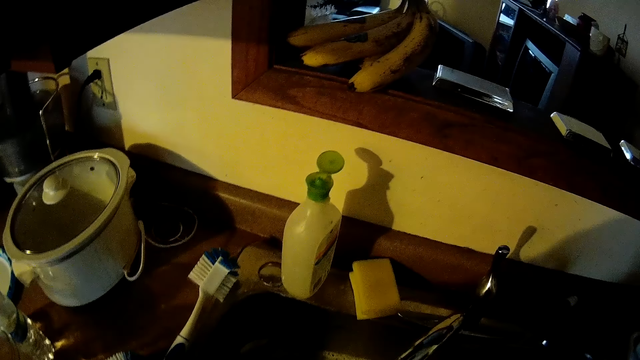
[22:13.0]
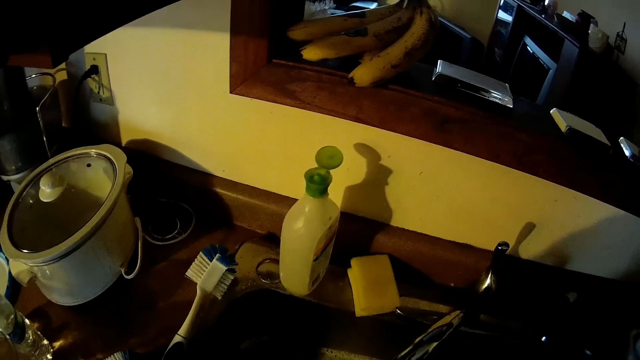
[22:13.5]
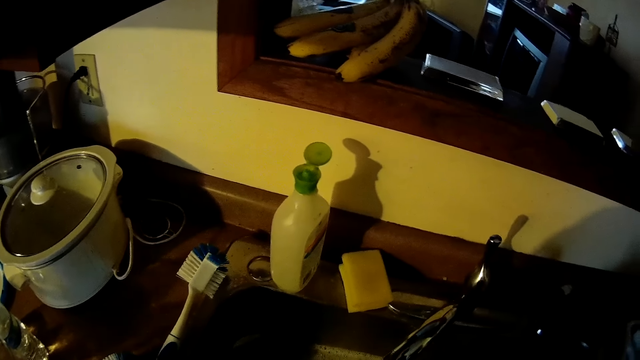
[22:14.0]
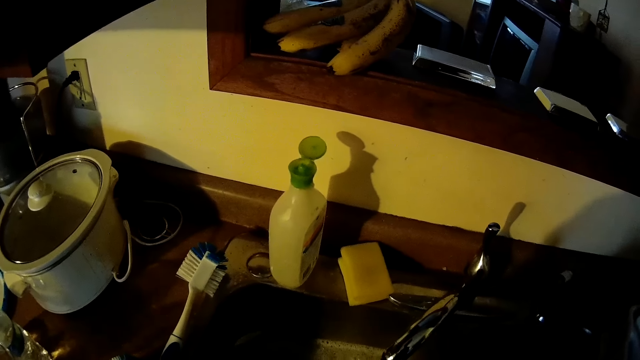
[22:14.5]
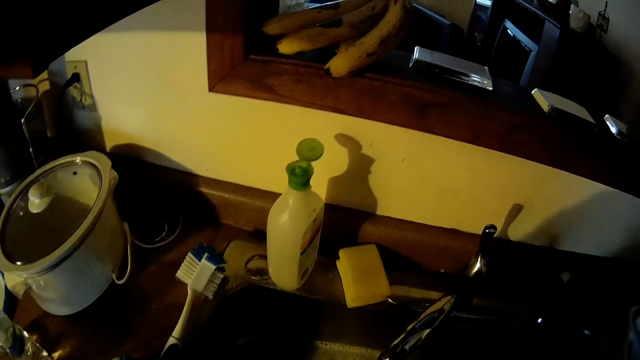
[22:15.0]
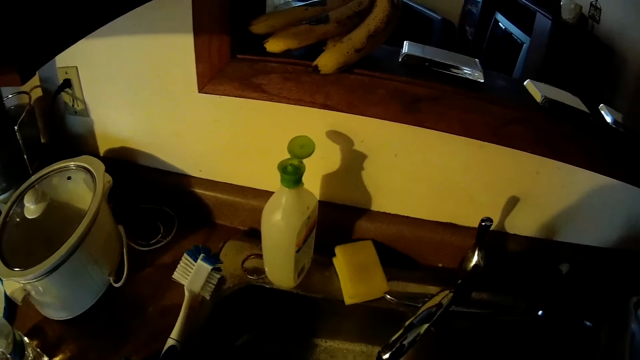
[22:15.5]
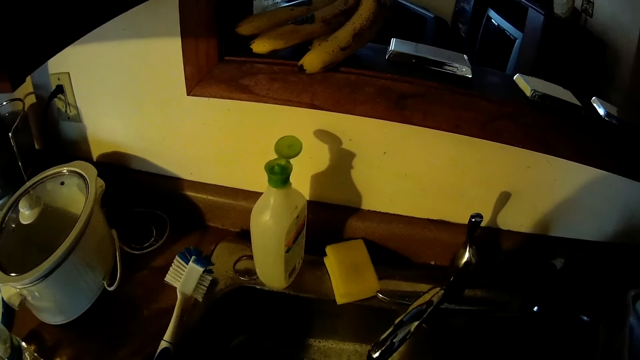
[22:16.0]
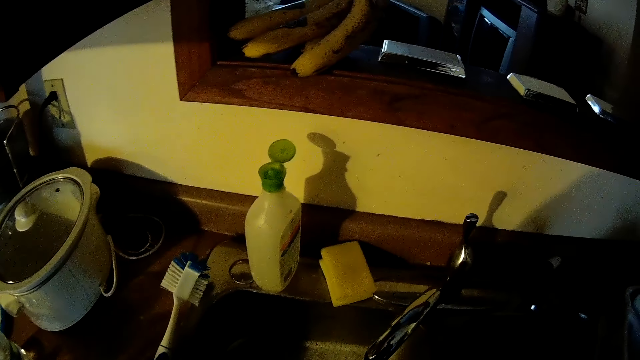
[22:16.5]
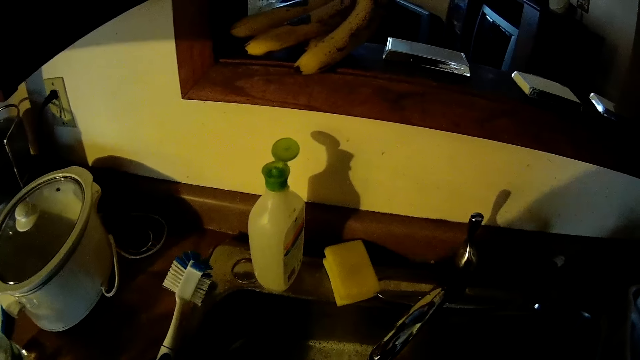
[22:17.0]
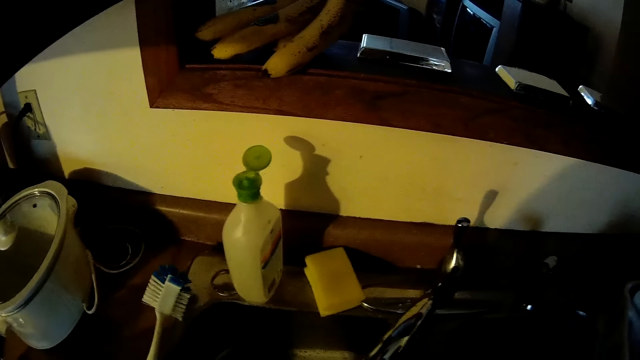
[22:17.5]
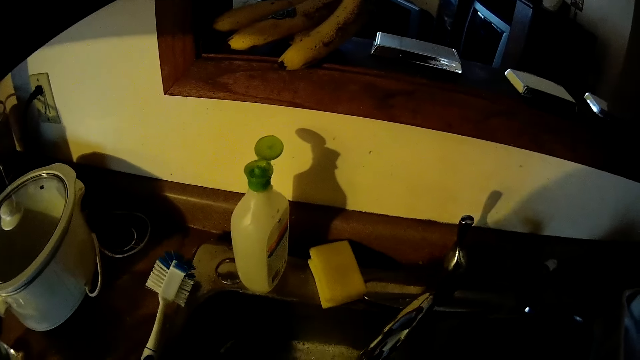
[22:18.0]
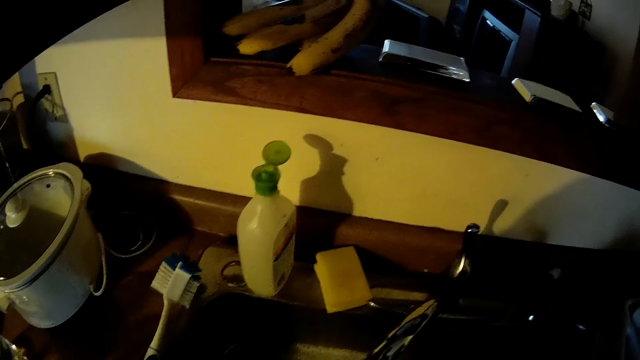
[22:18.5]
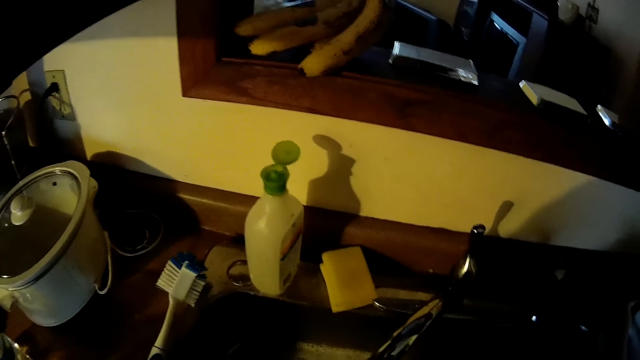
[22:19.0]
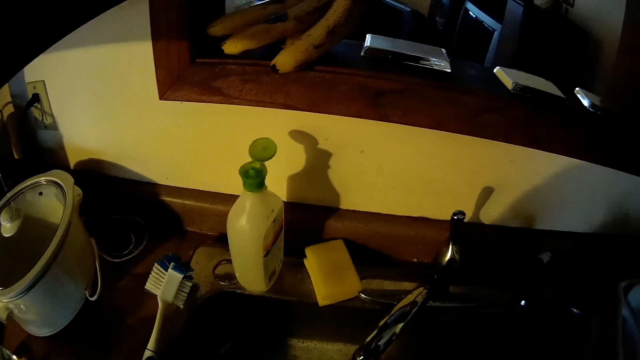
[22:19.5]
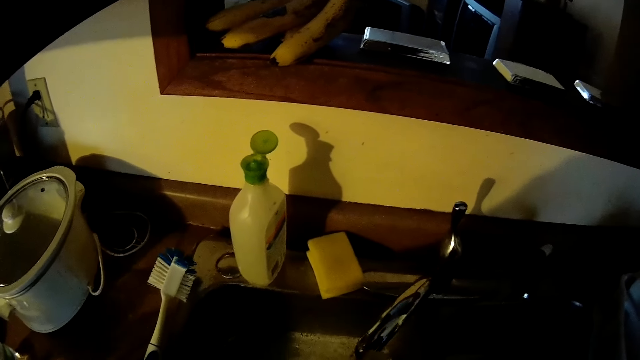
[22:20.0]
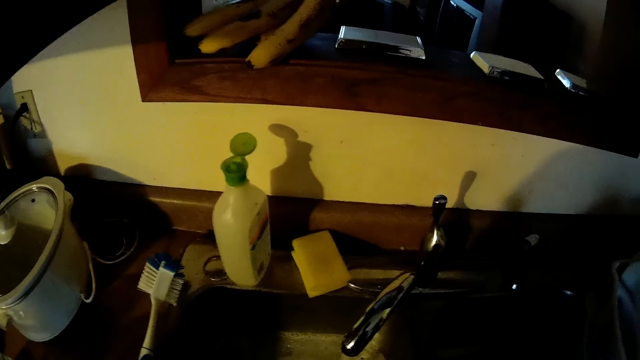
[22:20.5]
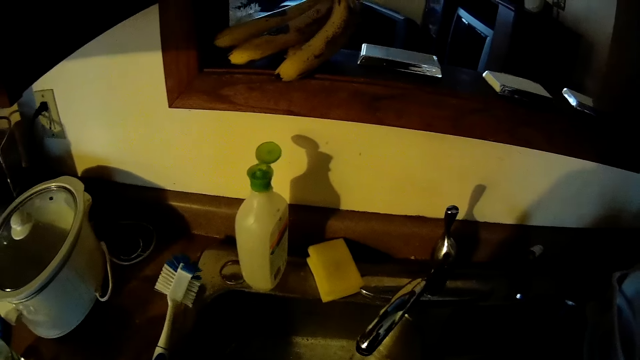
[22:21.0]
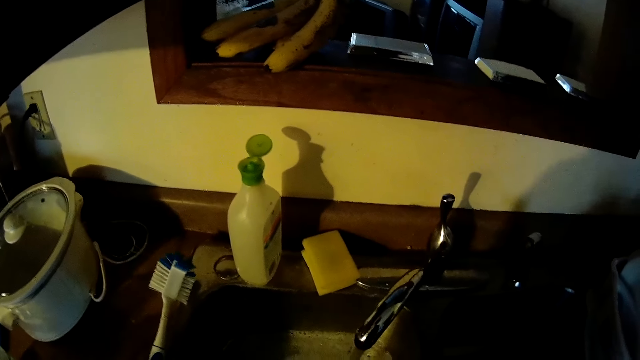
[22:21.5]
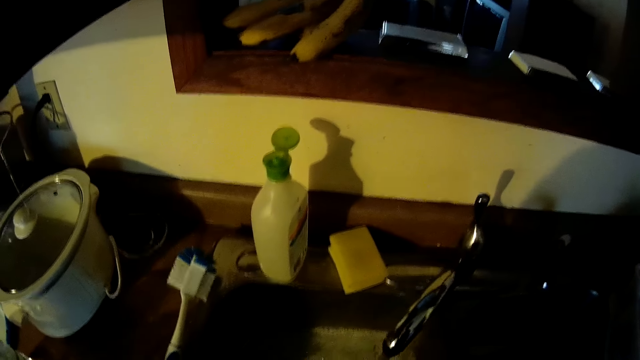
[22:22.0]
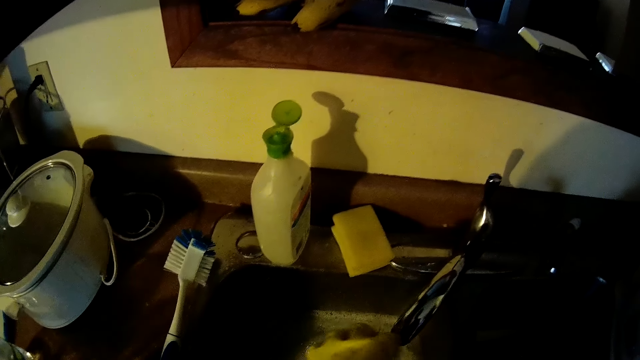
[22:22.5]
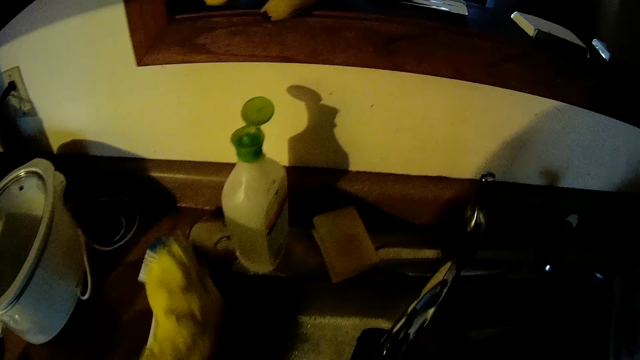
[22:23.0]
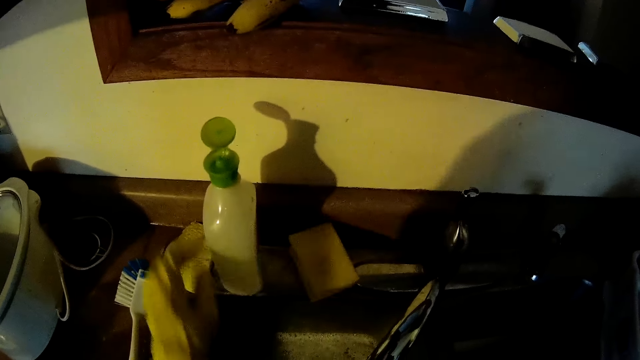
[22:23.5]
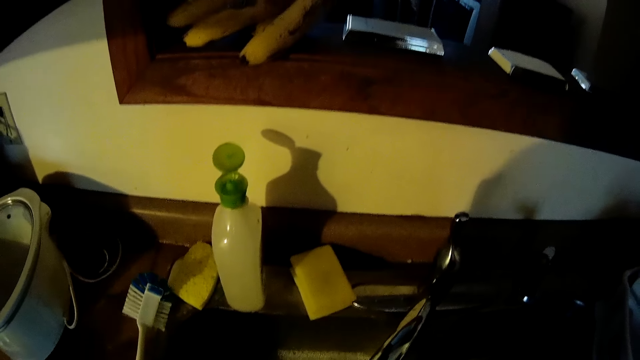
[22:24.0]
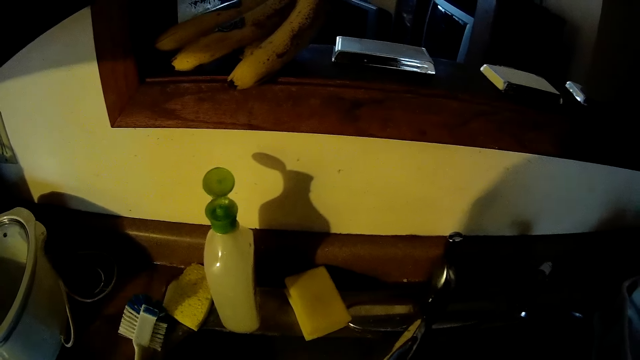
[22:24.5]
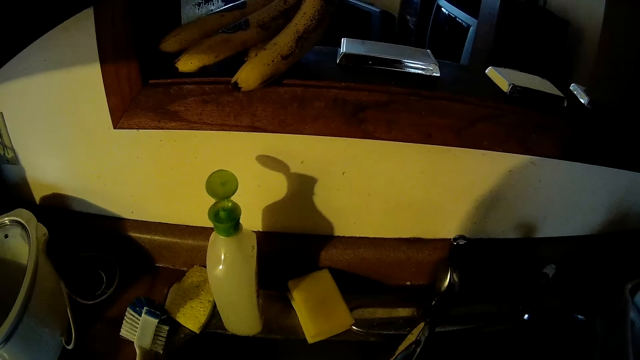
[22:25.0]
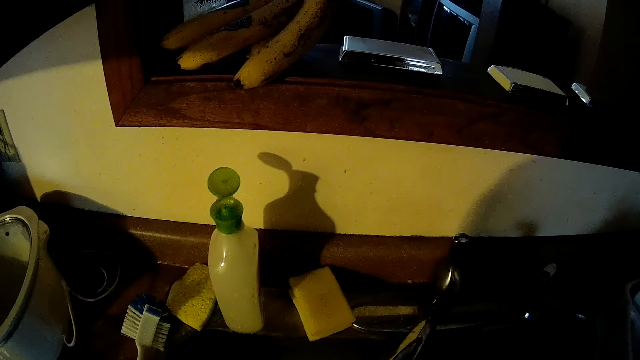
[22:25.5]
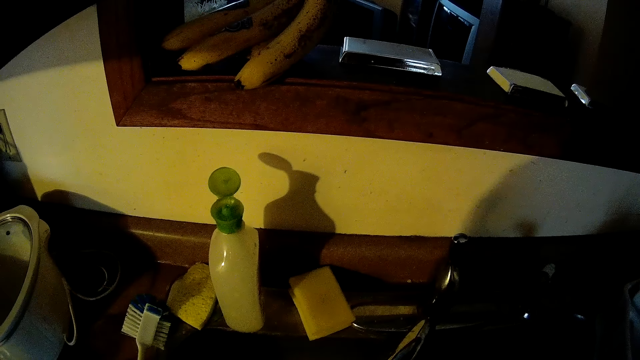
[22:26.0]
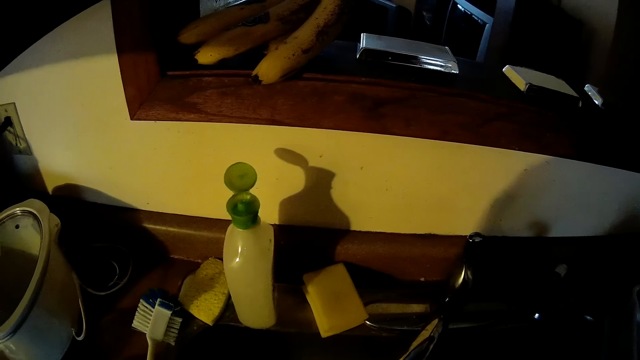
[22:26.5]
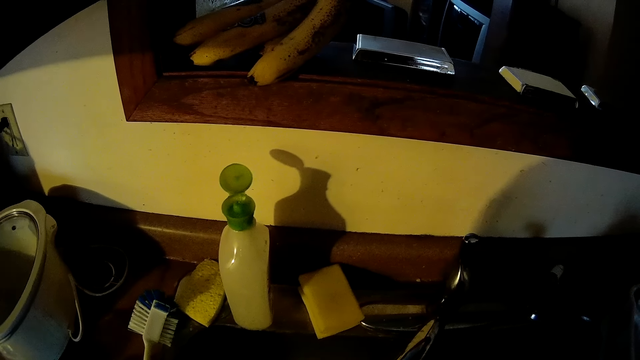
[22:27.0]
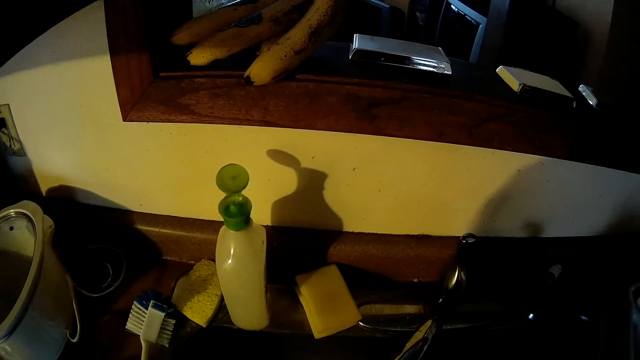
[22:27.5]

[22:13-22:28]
The camera wearer drops the sponge on the sink with his left hand. He rinses the other cup in the sink.

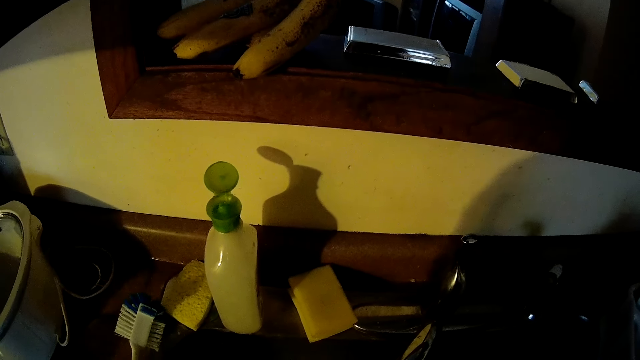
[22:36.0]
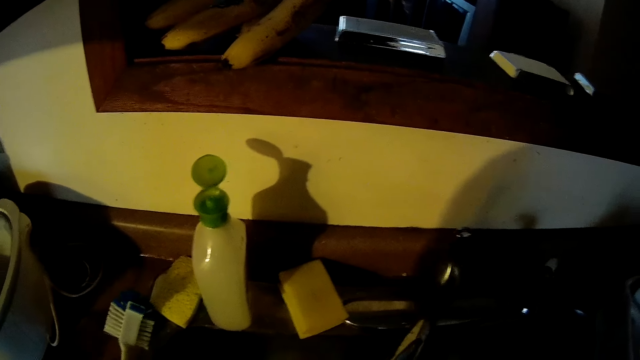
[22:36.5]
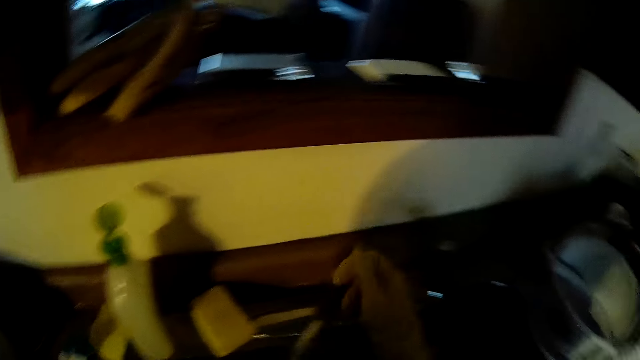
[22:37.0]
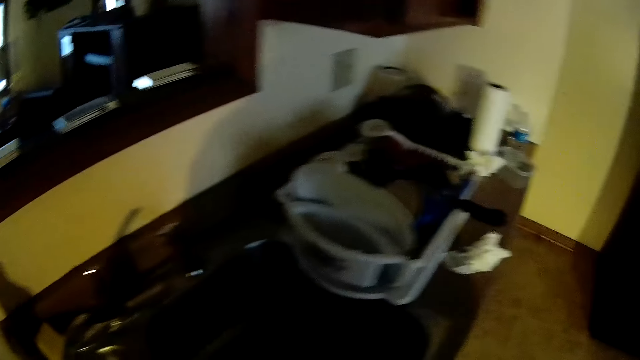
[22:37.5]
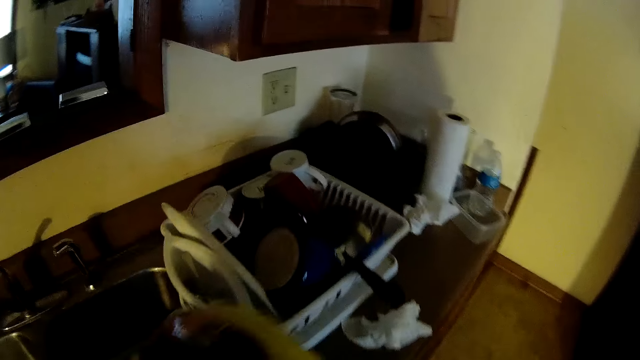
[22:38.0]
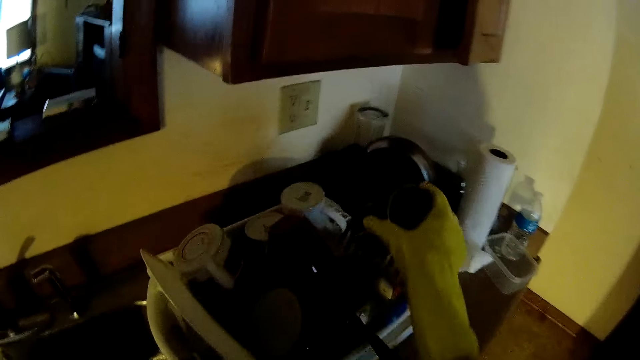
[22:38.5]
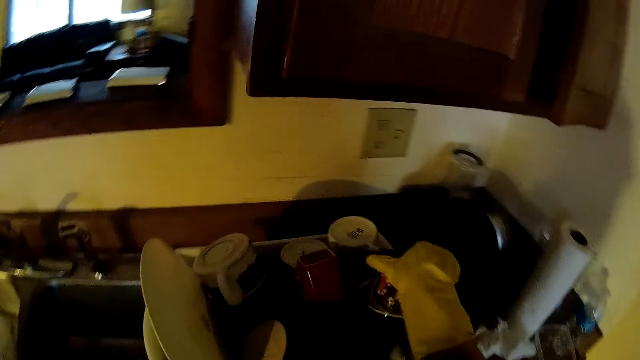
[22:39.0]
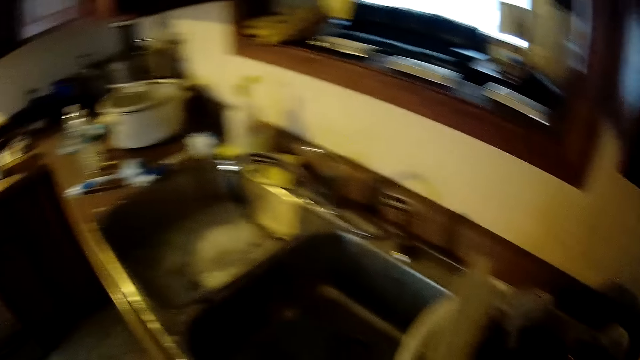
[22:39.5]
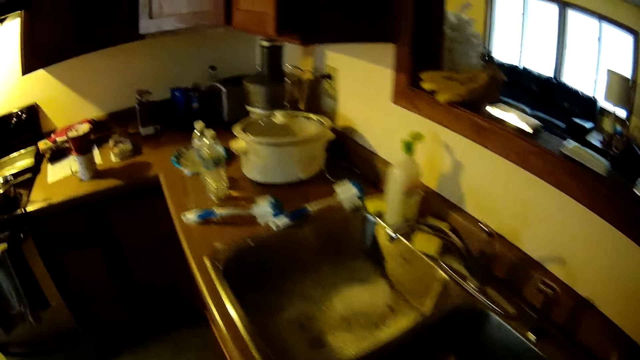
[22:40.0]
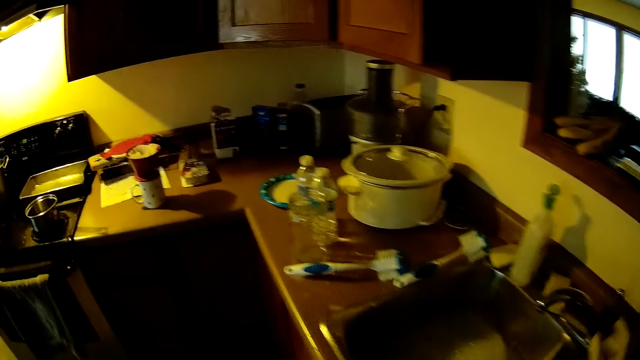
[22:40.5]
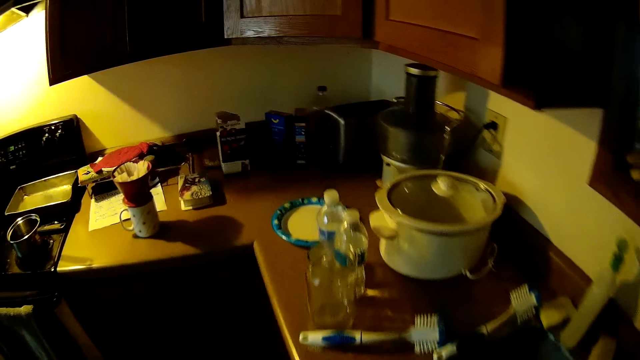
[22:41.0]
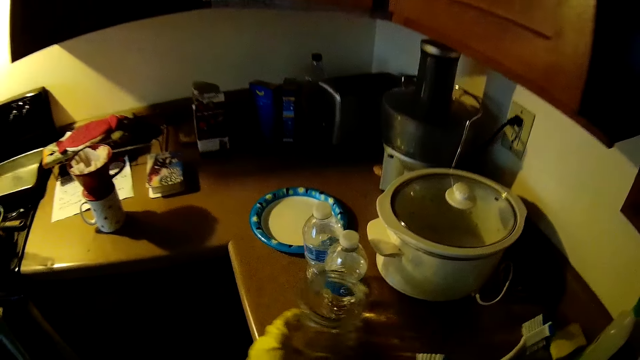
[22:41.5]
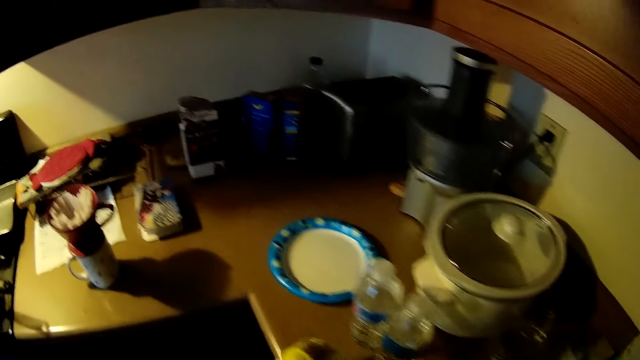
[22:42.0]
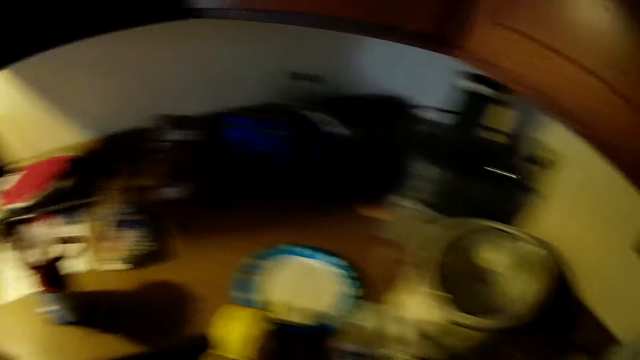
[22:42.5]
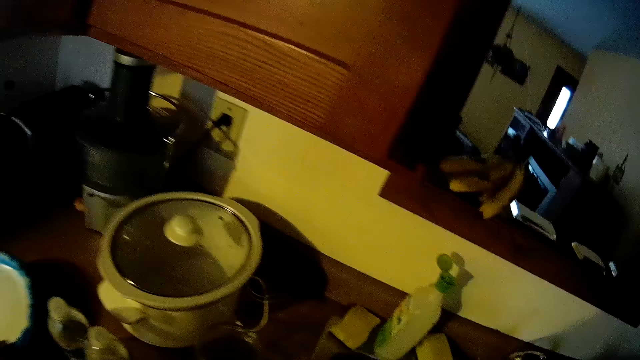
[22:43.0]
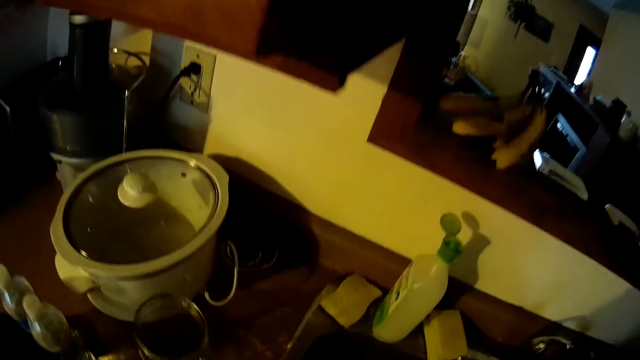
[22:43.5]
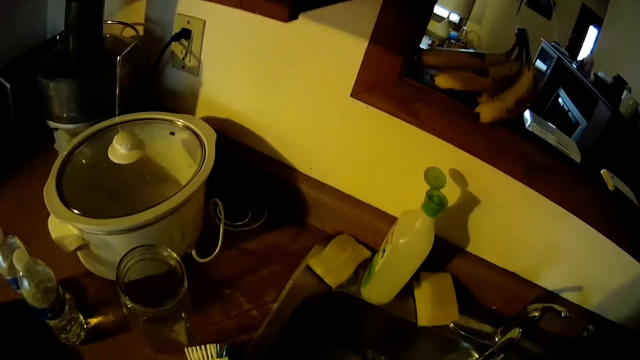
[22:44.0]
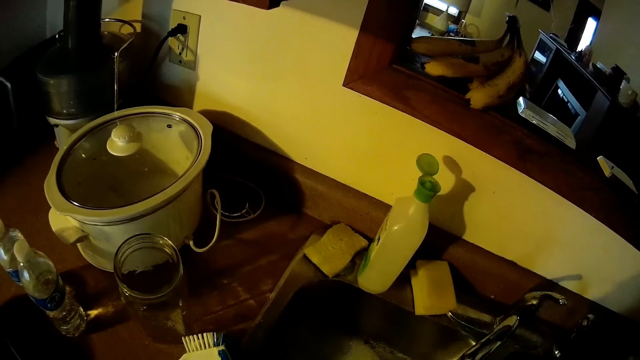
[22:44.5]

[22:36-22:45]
The camera wearer turns off the tap with his right hand. He walks along the counter. He drops the other cup in the basket with his right hand. He walks around the kitchen. He moves a jar on the counter aside with his left hand. He picks a plate from the counter with his right hand.
